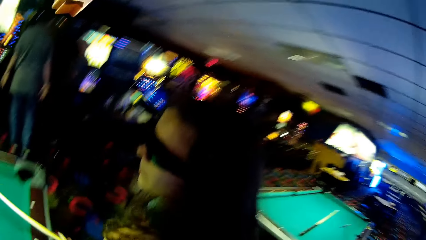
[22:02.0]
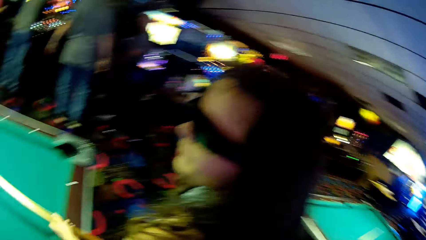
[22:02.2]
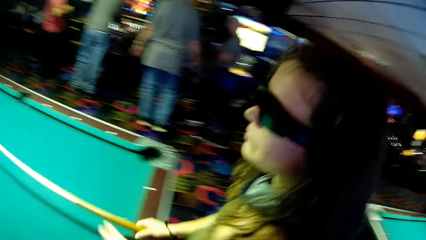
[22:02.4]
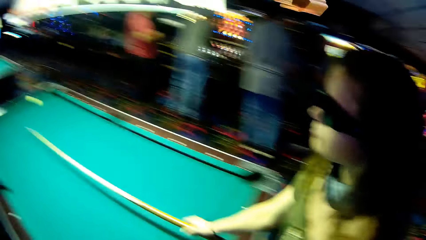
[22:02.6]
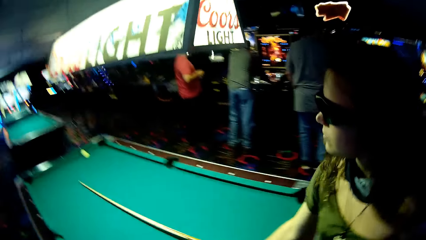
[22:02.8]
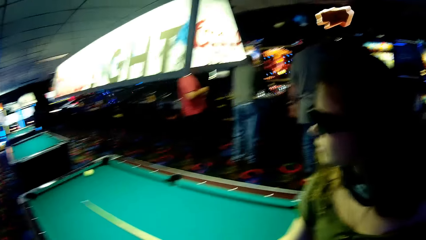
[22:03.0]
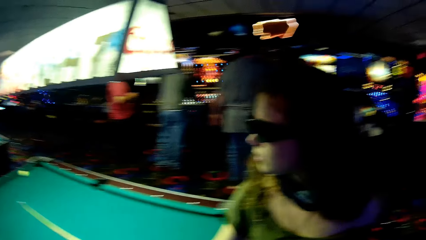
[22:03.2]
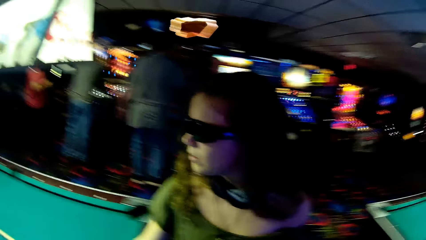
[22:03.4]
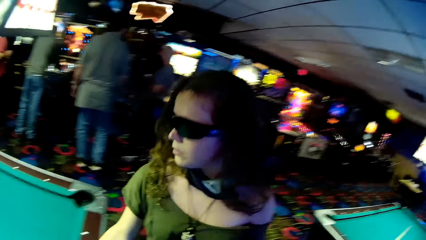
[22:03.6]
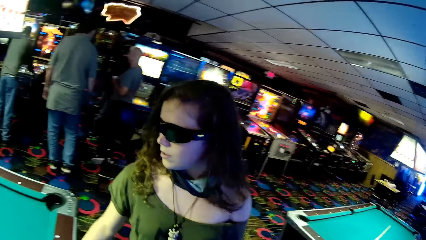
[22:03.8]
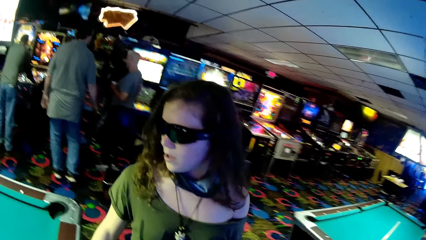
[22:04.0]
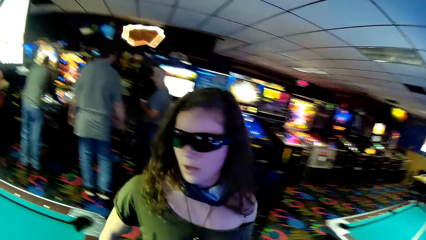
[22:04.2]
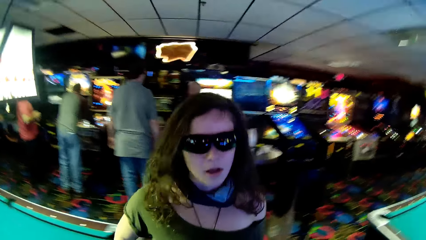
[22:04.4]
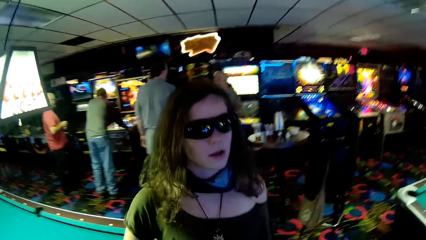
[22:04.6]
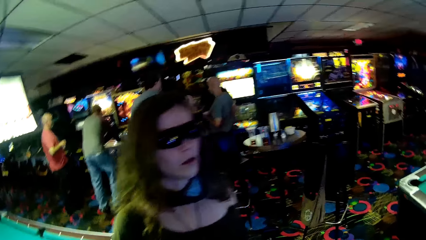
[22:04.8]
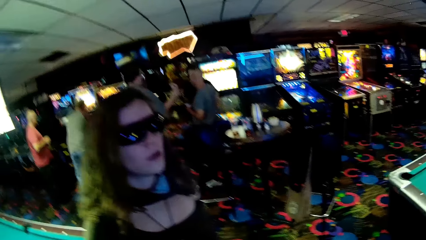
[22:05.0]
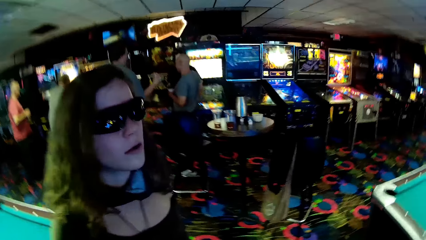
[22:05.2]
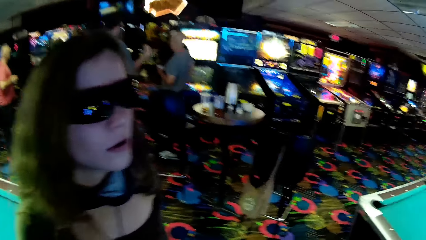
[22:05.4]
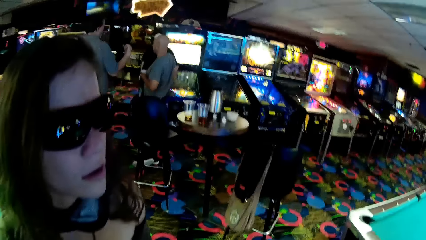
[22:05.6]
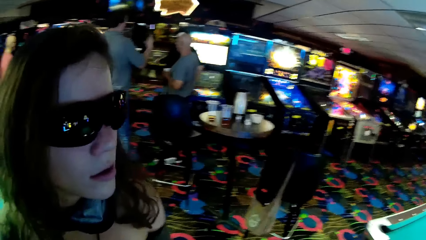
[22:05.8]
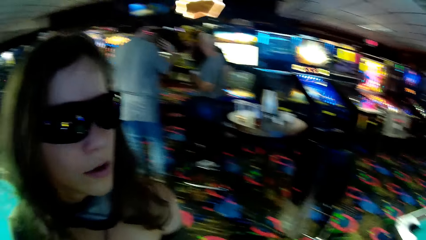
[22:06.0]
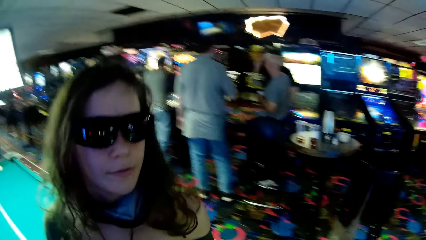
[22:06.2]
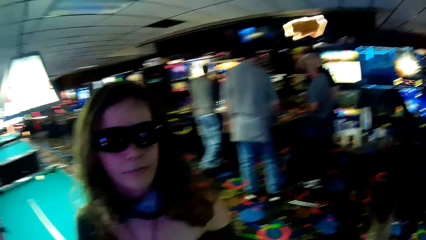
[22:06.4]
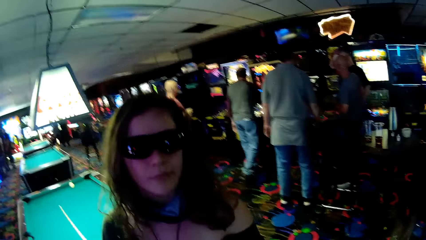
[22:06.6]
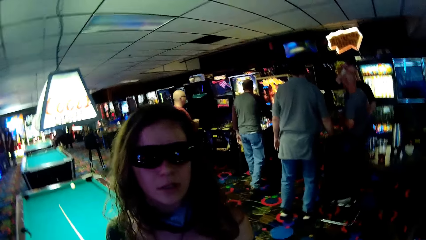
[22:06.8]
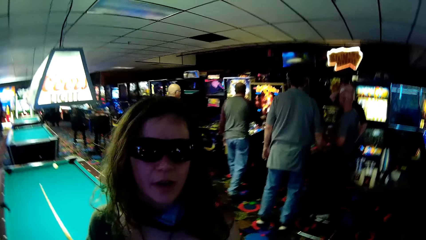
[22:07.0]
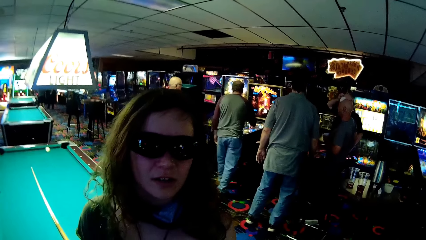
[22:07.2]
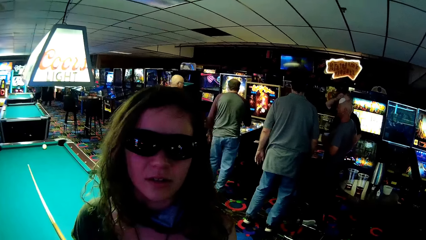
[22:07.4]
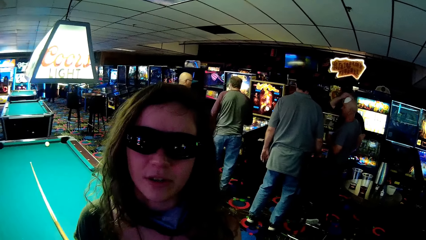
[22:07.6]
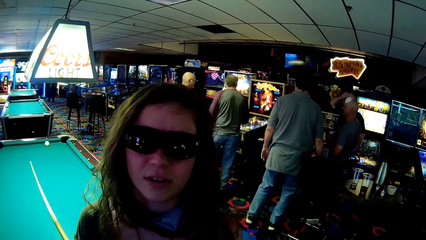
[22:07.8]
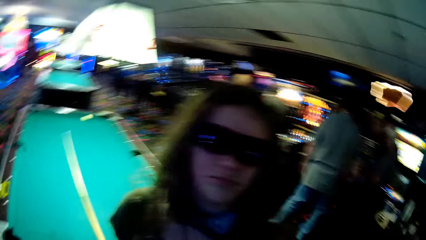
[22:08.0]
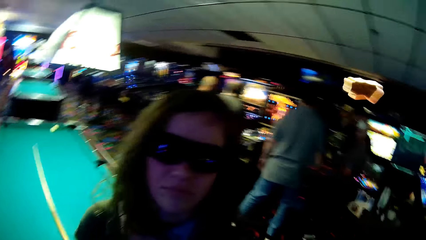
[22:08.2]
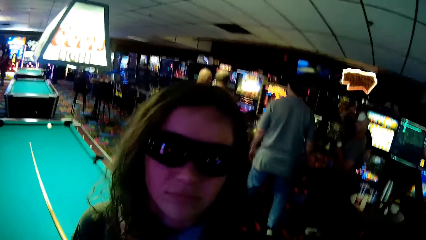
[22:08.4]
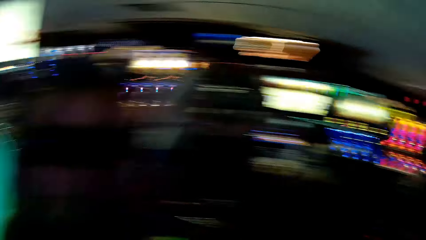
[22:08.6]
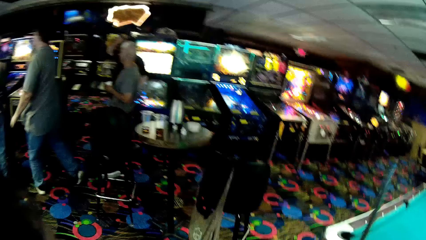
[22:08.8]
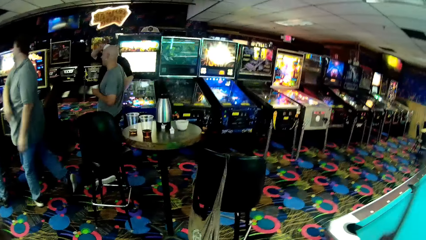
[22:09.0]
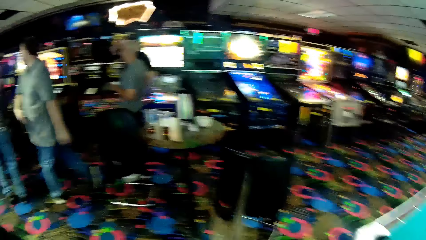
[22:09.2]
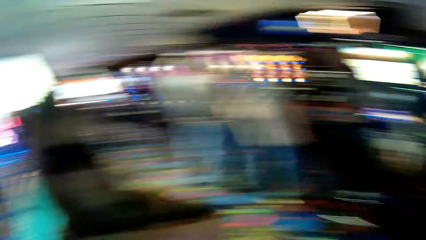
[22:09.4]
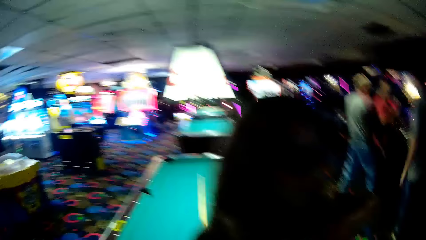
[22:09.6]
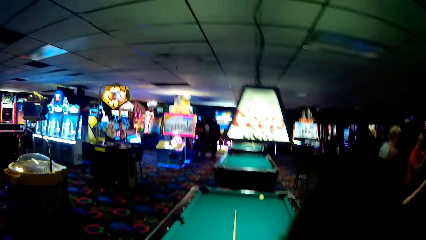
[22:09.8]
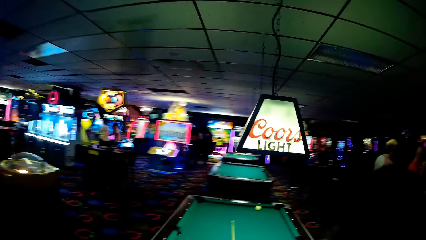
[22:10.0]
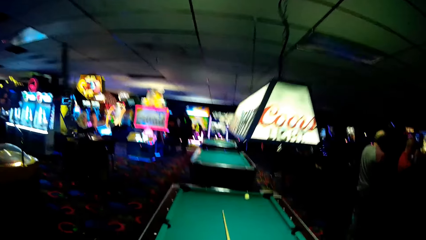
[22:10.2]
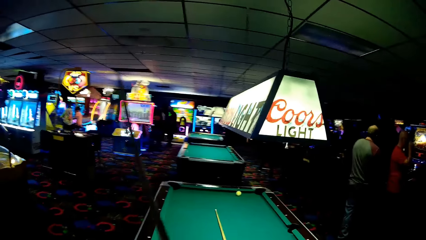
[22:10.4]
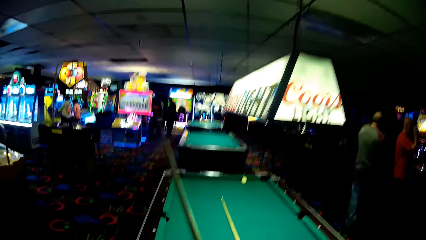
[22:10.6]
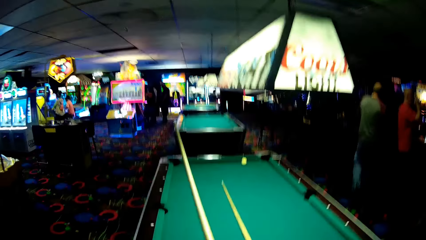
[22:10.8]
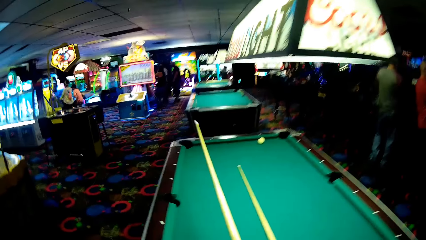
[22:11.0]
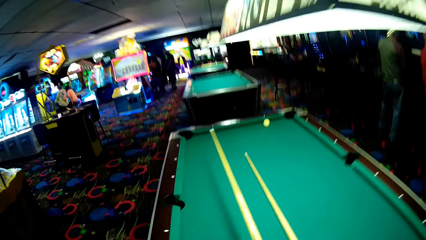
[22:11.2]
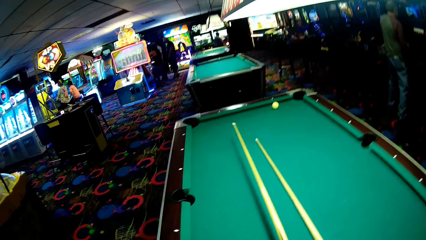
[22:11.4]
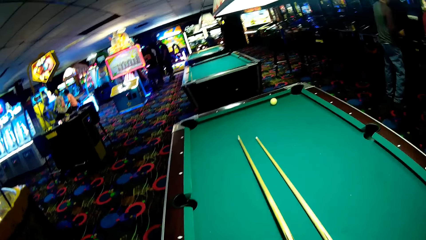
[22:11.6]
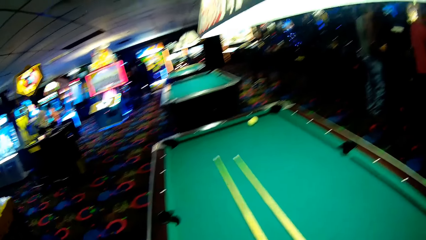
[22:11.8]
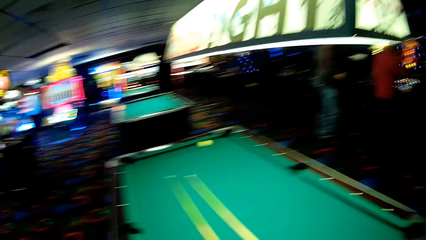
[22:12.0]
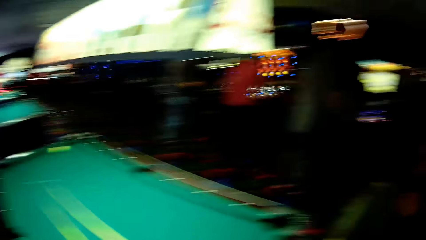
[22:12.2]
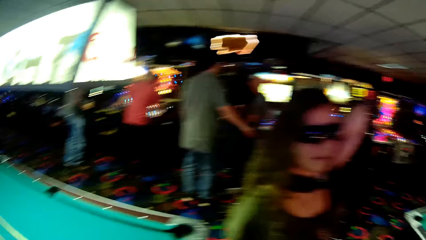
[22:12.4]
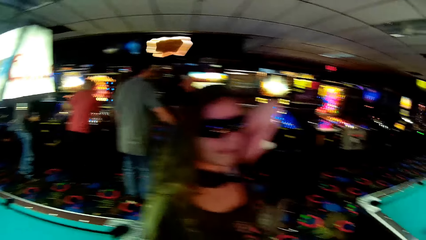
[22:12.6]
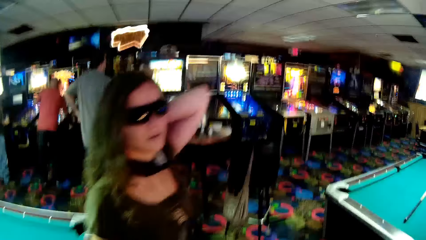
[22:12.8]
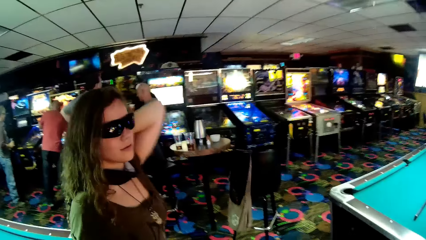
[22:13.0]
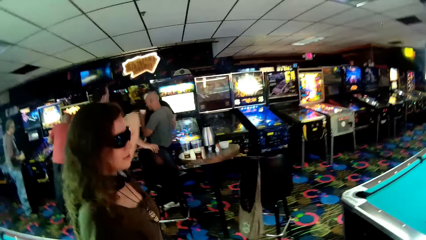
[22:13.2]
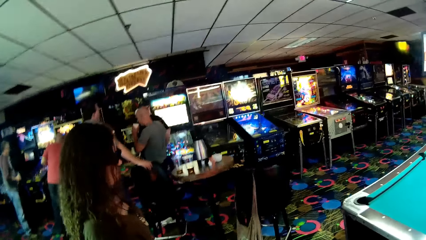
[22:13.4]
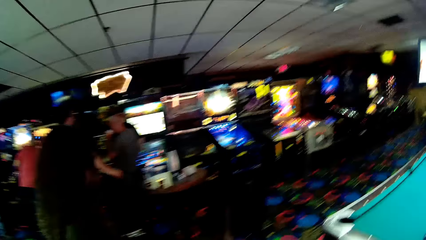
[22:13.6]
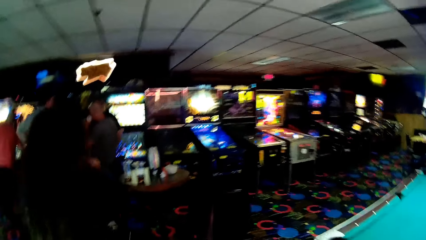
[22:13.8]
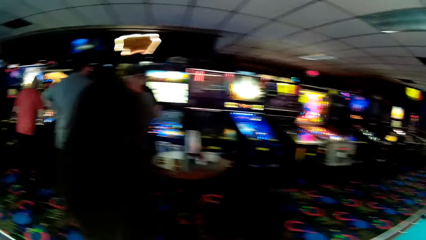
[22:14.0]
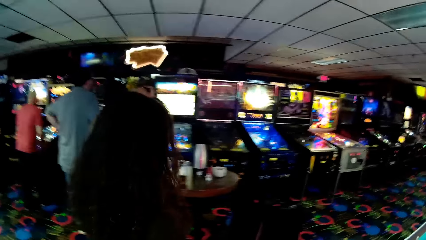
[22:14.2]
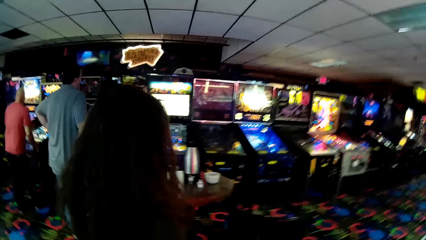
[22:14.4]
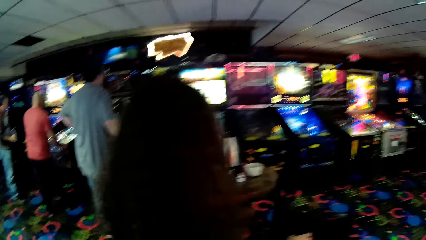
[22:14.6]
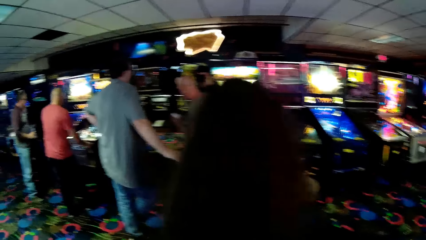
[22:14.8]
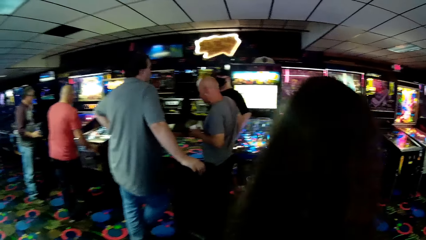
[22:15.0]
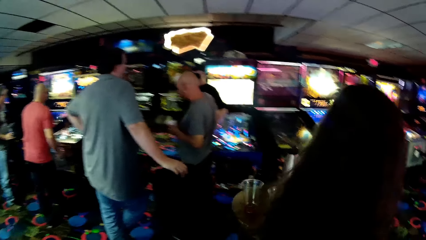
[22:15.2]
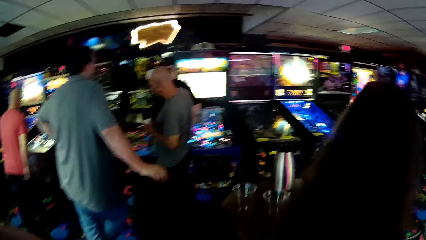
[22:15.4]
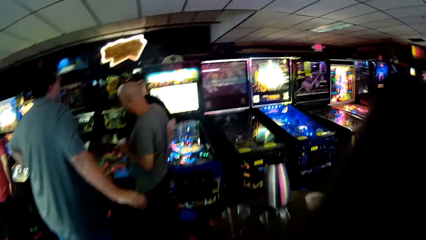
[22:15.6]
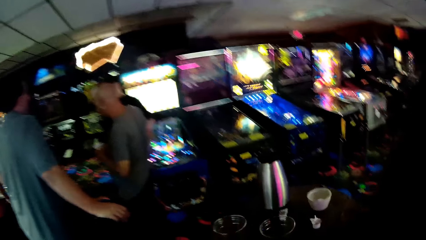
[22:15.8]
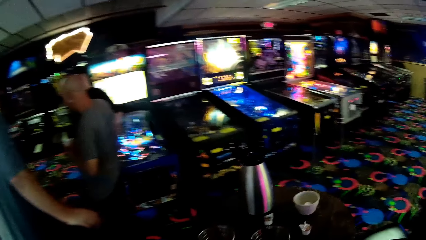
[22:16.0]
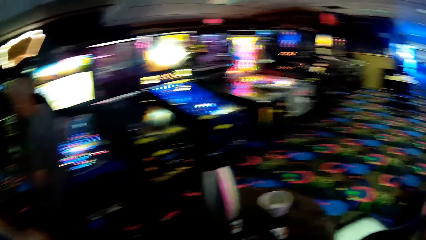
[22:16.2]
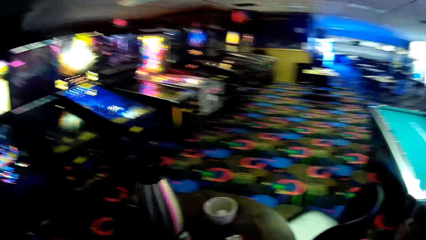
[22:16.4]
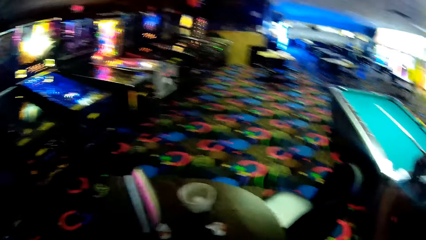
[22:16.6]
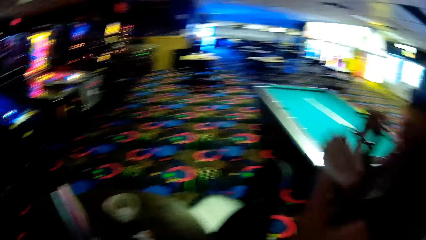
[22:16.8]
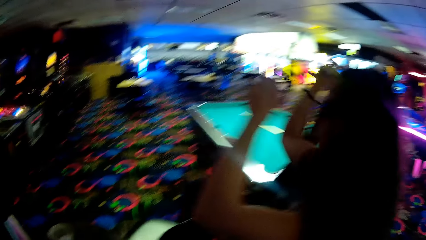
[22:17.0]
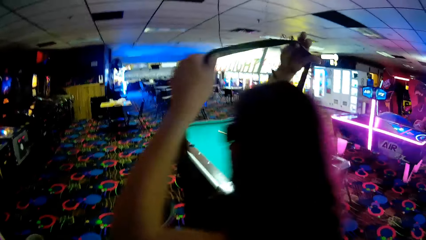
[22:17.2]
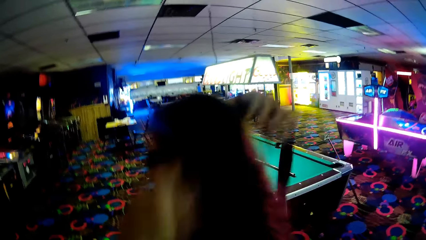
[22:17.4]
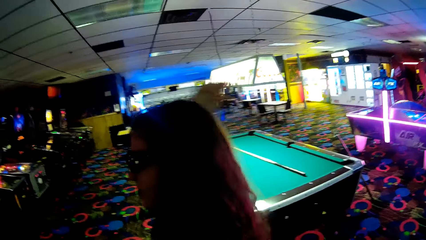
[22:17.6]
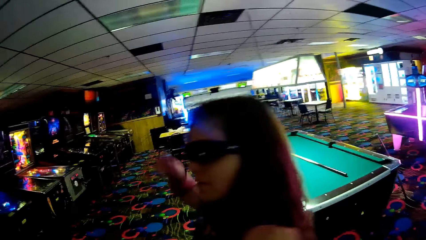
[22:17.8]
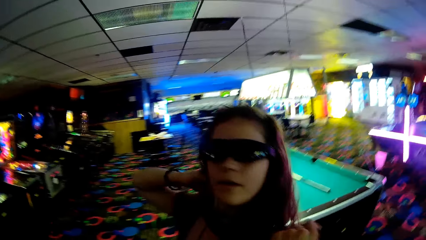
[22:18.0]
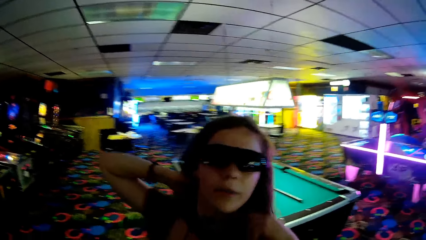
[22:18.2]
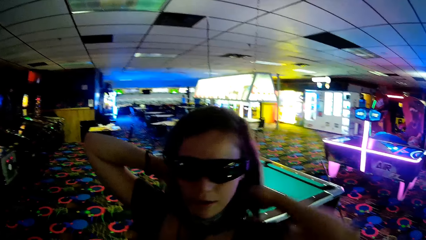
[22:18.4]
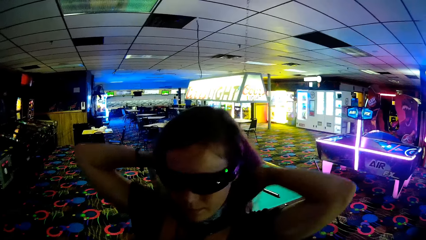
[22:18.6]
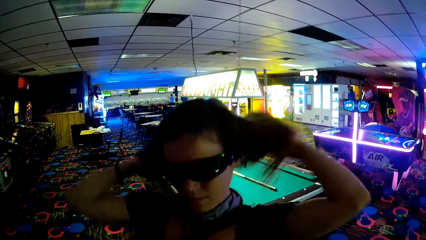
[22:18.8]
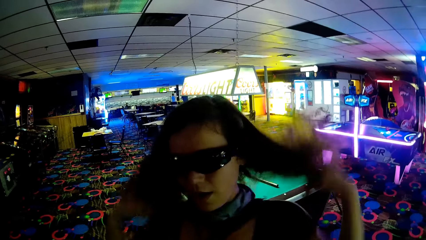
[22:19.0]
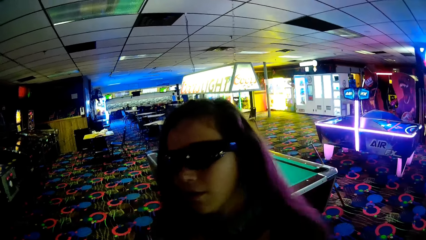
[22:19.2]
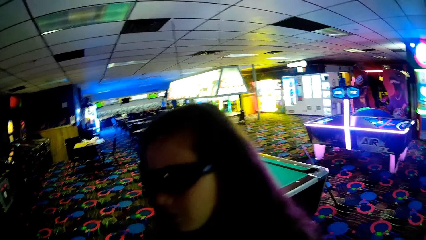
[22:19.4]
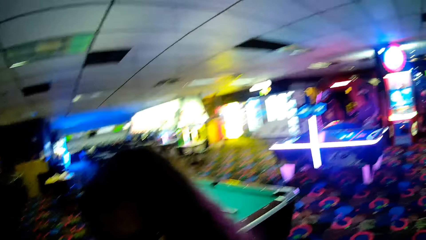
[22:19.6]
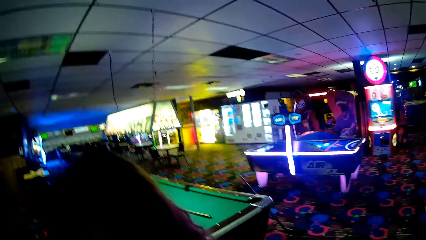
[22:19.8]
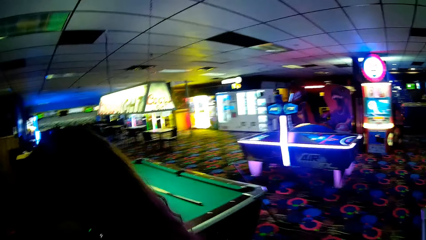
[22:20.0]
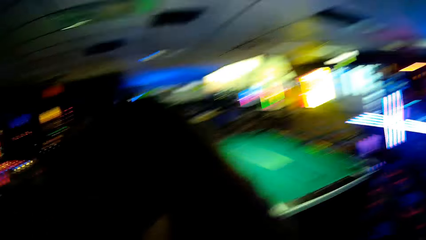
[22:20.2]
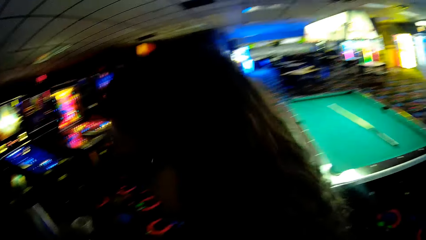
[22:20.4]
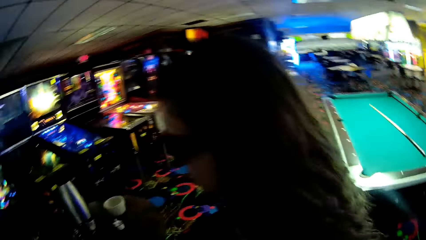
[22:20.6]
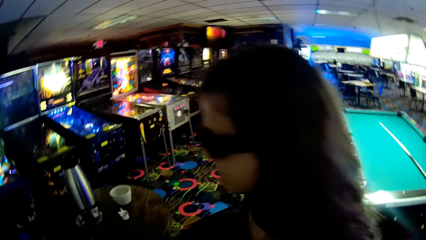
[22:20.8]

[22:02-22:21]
The camera wearer dialogues with a woman. The woman places a billiards stick on the billiards table. The camera wearer dialogues with the woman. They place the billiards stick on the billiards table. They dialogue with the woman. The woman walks in the game building. The camera wearer walks in the building. The woman picks up a handbag. The camera wearer dialogues with the woman. The woman makes her hair.
